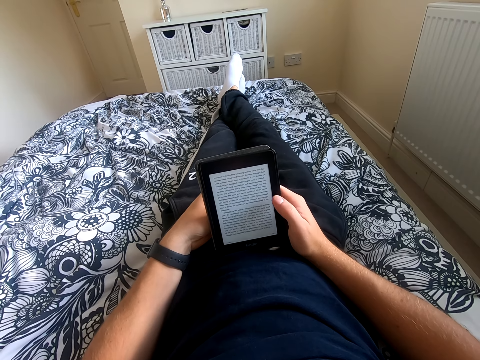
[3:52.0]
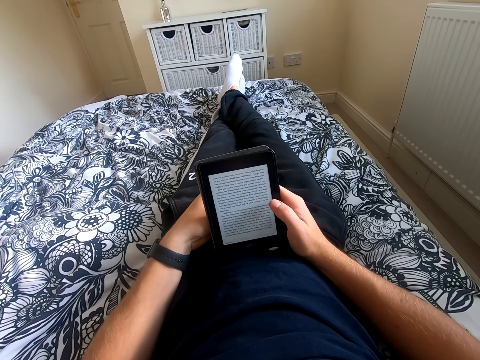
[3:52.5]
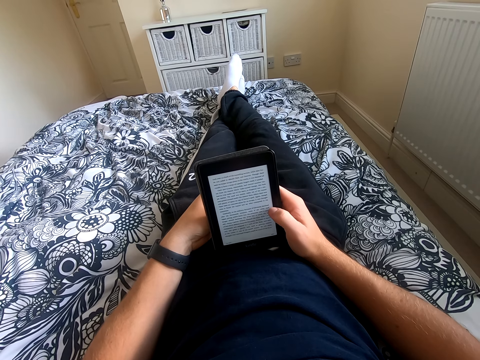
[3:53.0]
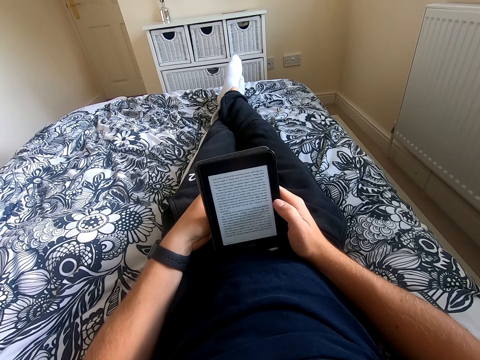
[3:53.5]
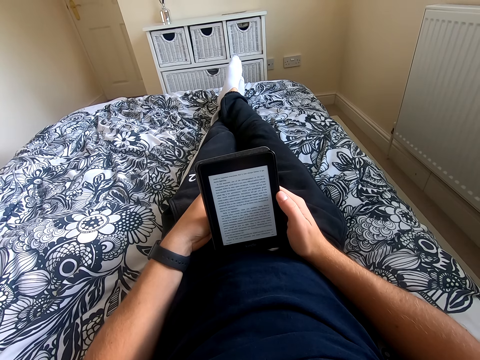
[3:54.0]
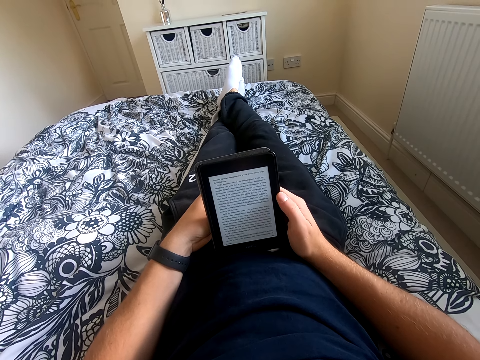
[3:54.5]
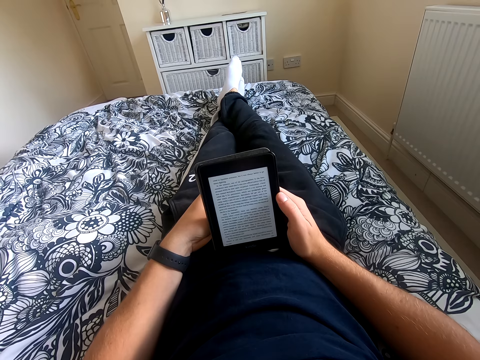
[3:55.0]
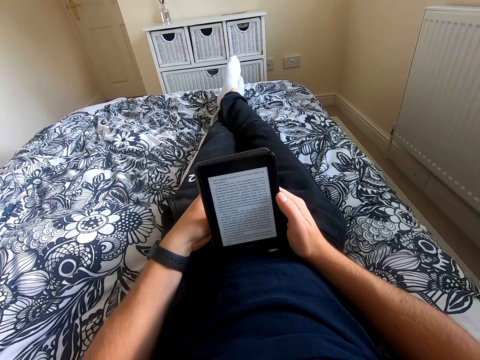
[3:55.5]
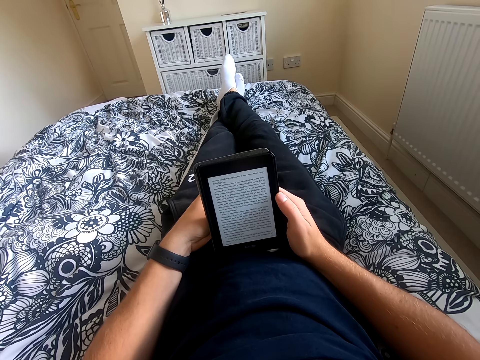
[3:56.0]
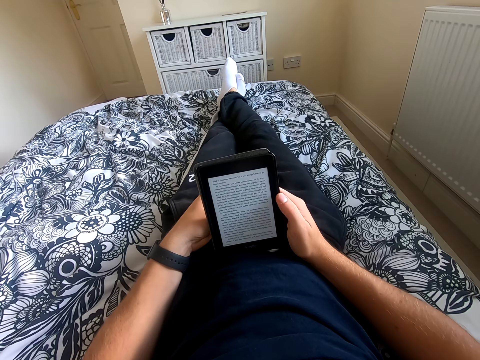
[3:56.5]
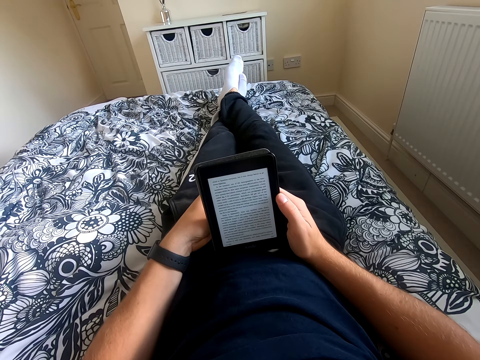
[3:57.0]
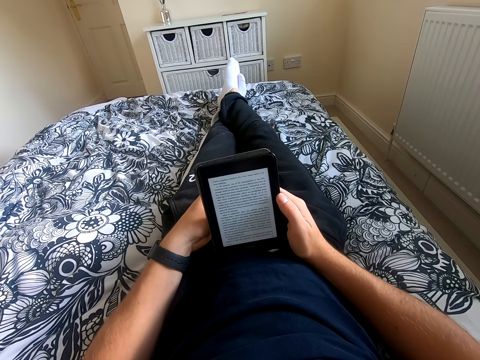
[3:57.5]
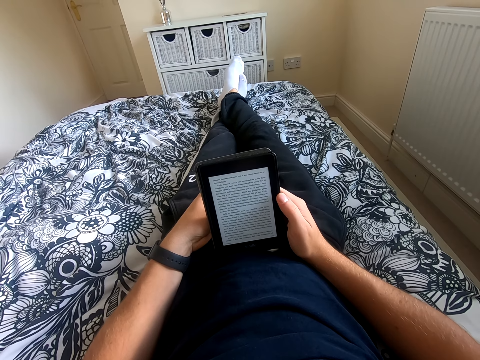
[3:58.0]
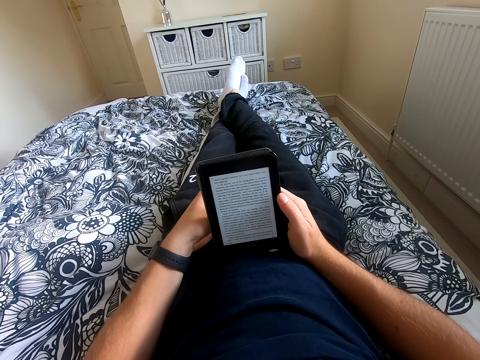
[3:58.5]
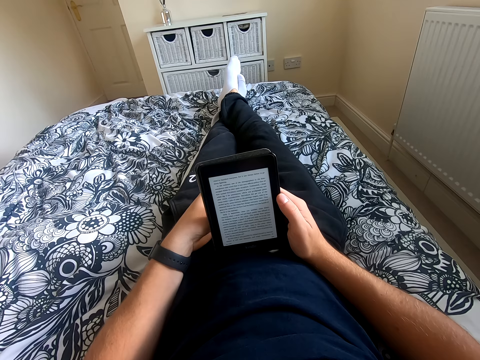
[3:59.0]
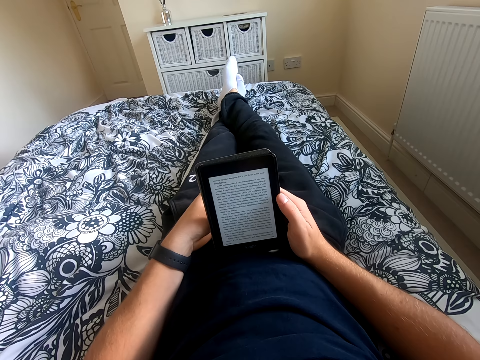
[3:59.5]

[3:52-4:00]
The camera wearer scrolls through the tablet. He reads on the tablet.

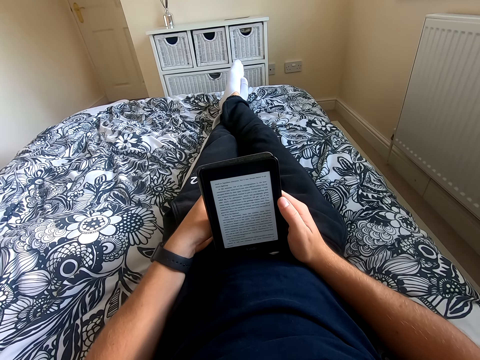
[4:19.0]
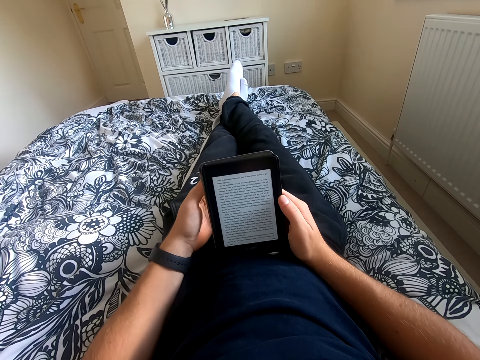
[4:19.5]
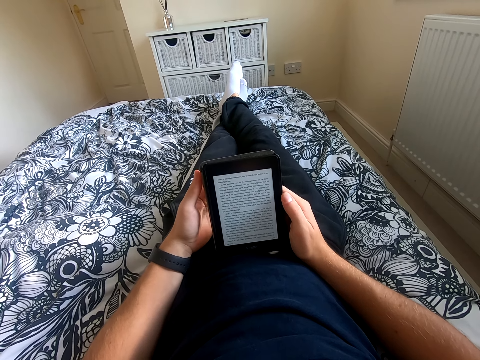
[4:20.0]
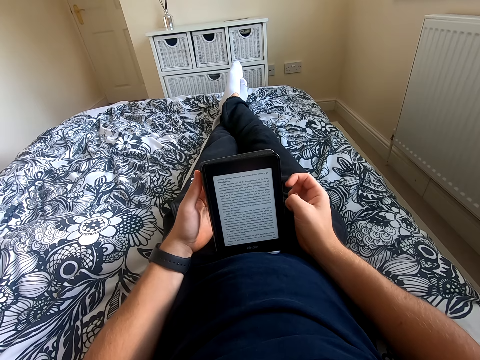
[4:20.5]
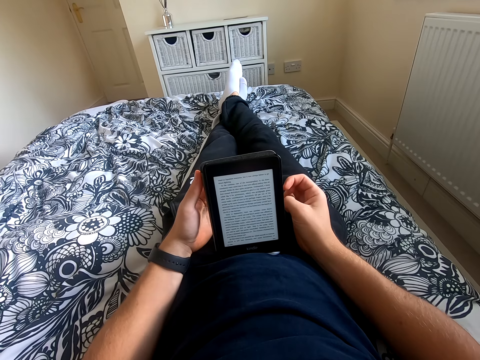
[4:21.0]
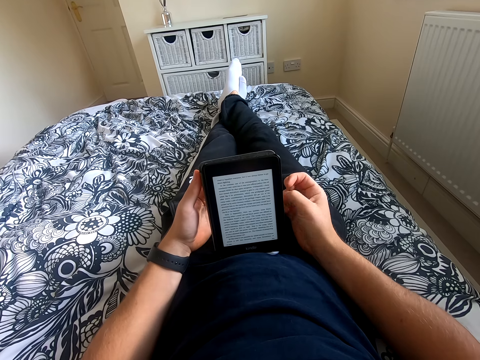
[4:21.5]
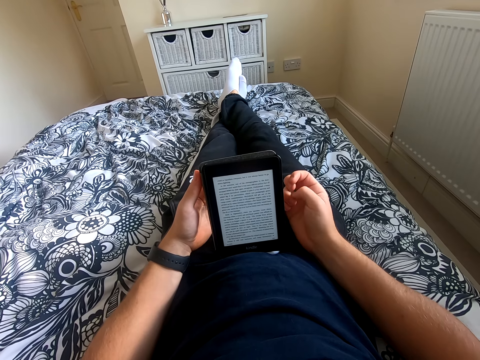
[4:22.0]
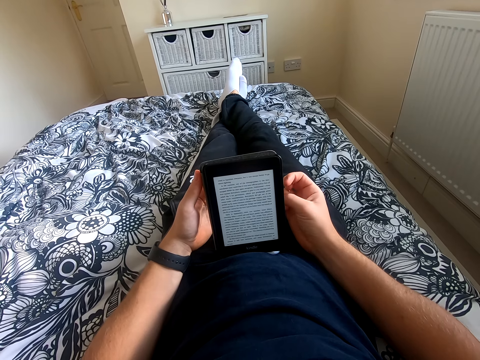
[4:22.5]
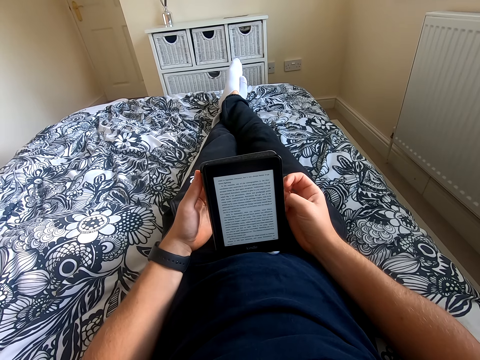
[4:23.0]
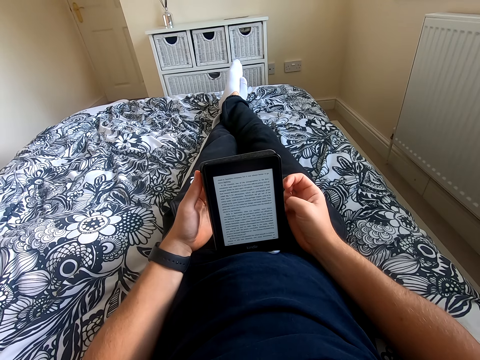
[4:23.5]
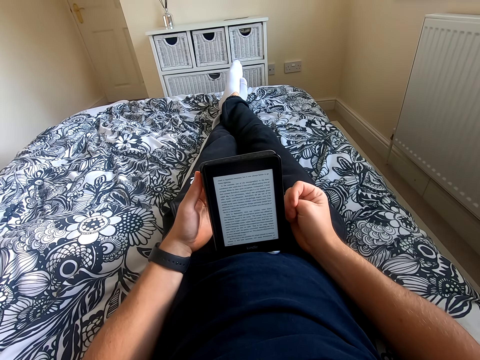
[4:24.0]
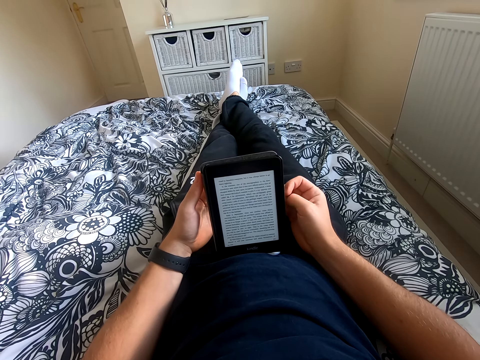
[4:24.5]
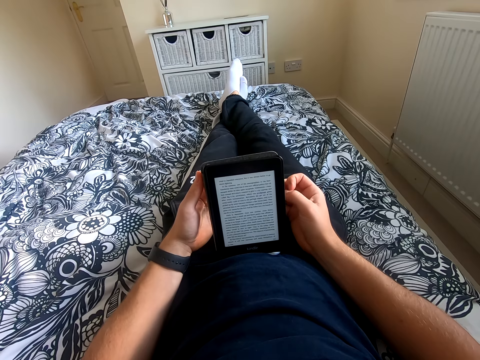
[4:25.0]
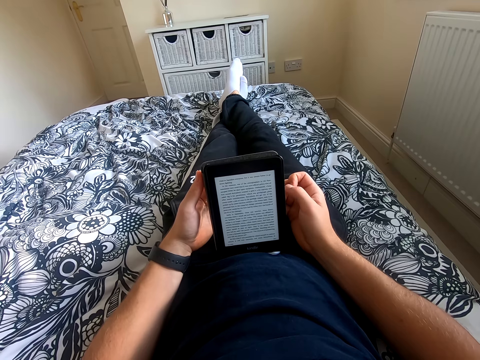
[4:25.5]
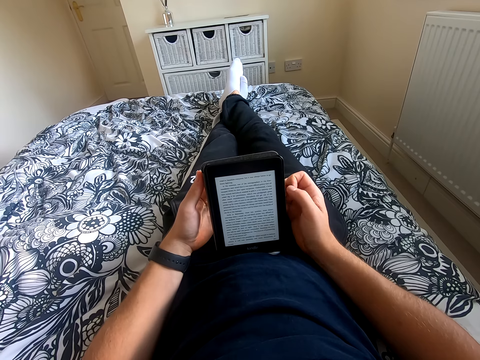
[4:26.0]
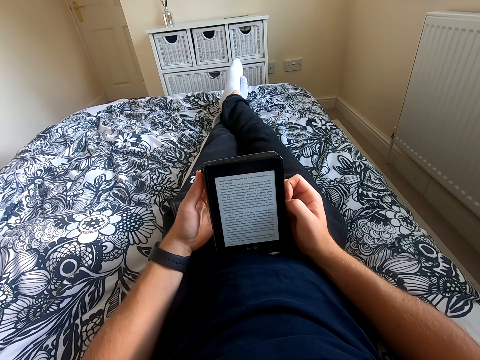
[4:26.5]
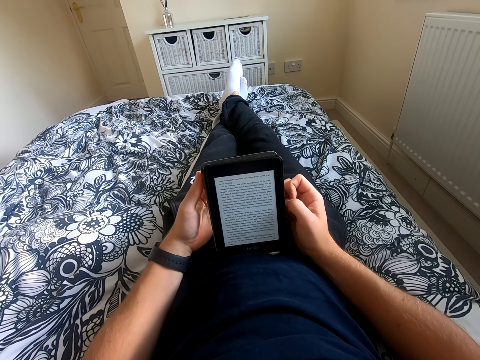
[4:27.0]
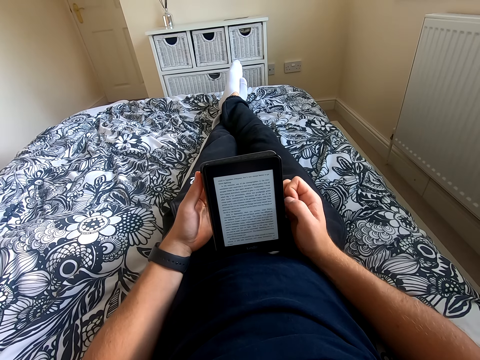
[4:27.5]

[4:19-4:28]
The camera wearer holds the tablet with his left hand. He removes his right hand from the tablet. He reads on the tablet.

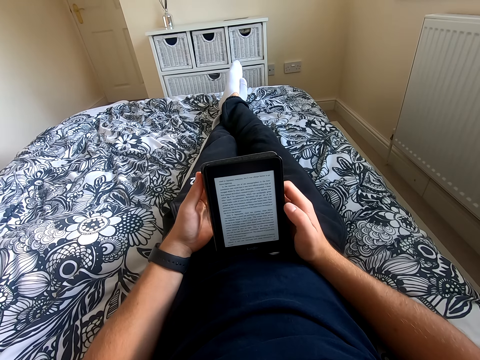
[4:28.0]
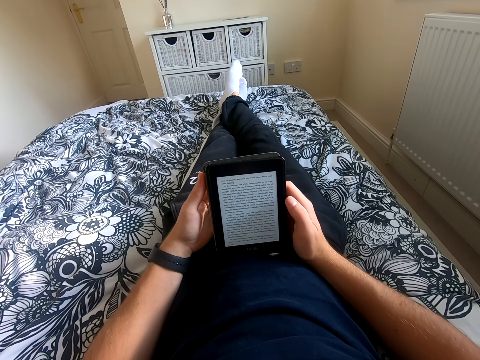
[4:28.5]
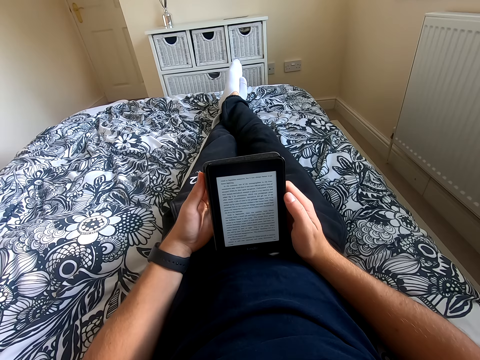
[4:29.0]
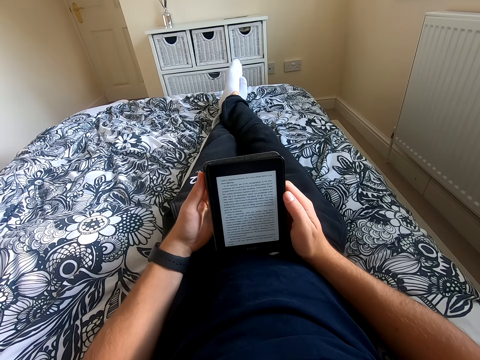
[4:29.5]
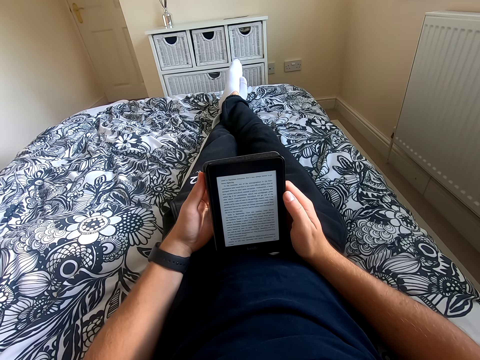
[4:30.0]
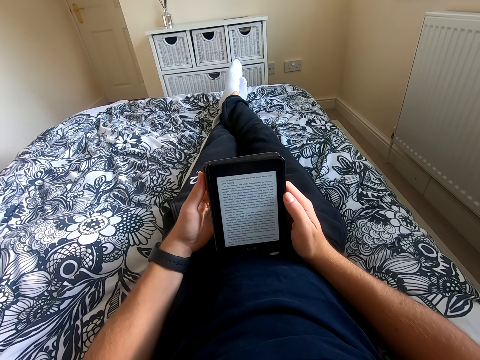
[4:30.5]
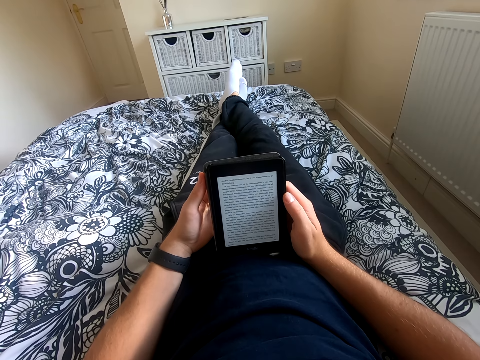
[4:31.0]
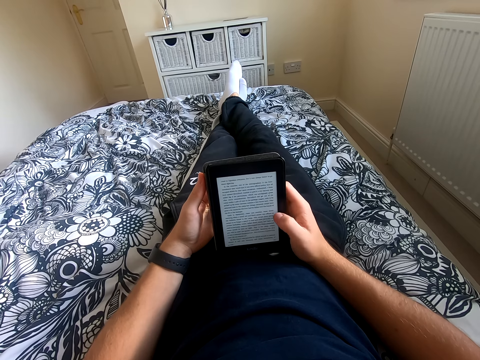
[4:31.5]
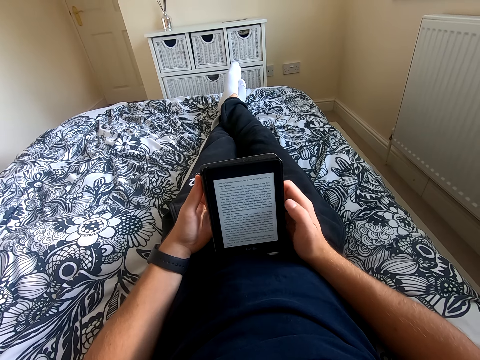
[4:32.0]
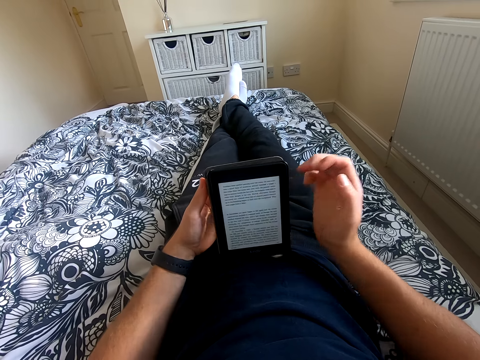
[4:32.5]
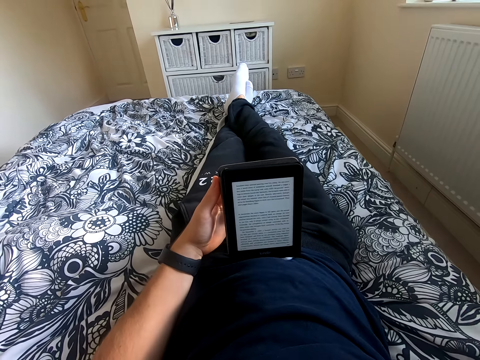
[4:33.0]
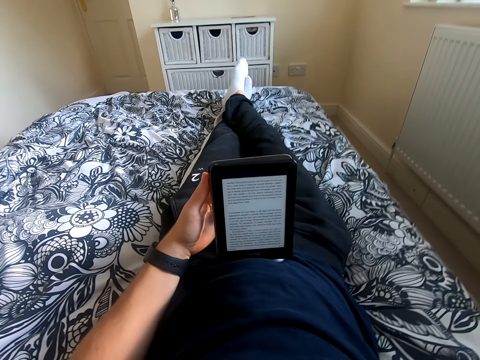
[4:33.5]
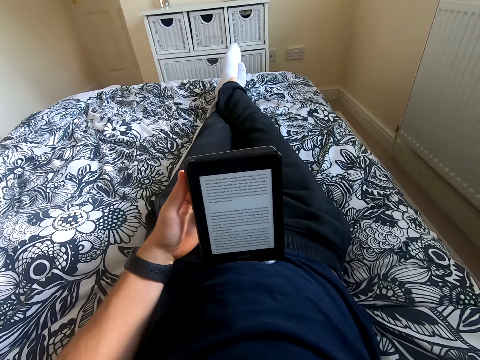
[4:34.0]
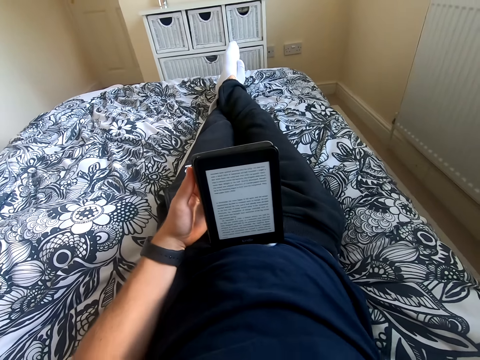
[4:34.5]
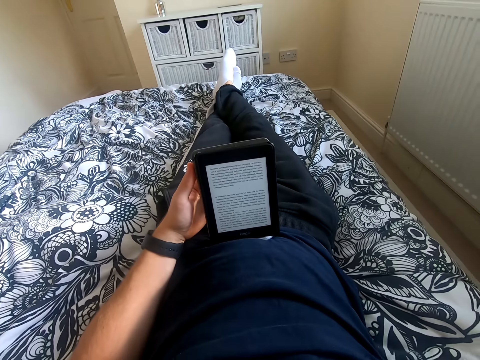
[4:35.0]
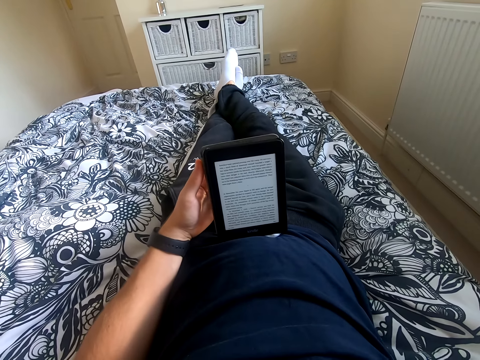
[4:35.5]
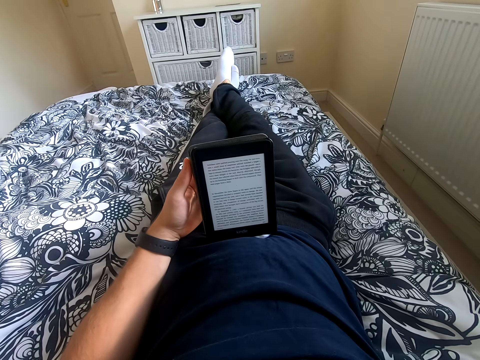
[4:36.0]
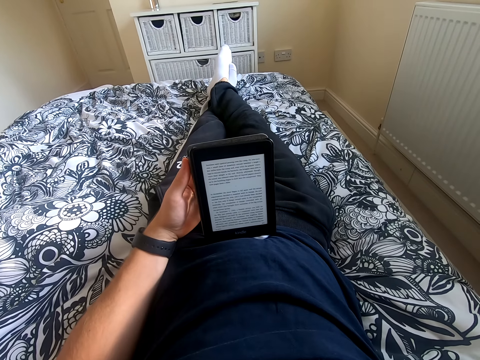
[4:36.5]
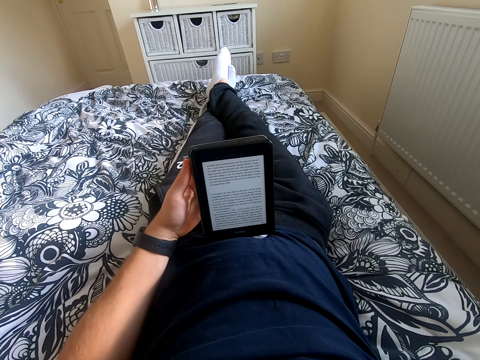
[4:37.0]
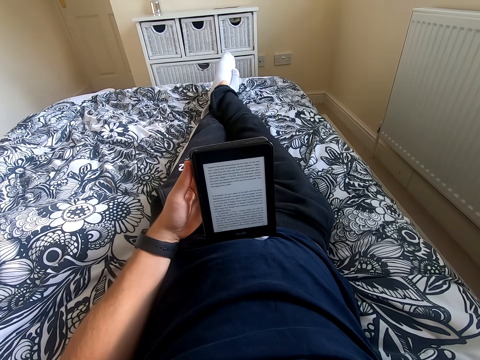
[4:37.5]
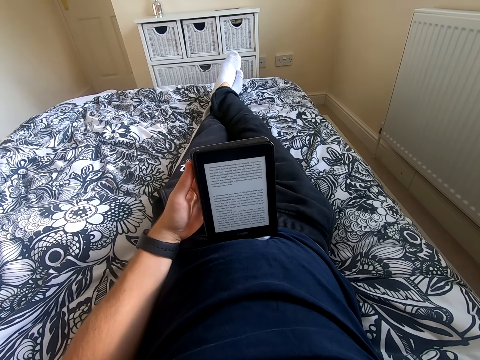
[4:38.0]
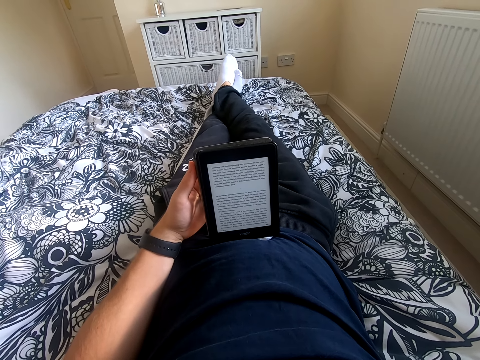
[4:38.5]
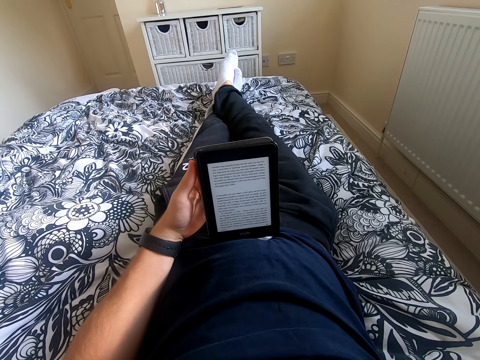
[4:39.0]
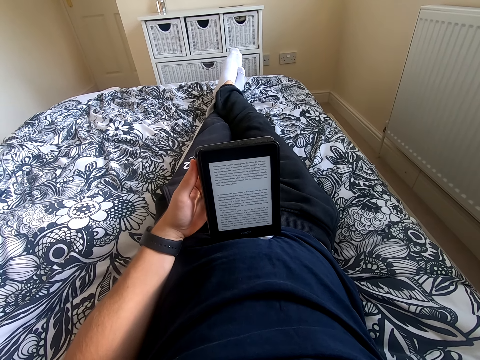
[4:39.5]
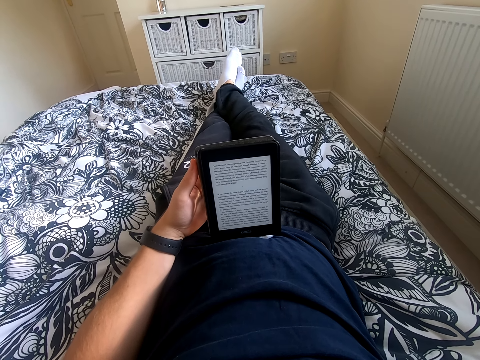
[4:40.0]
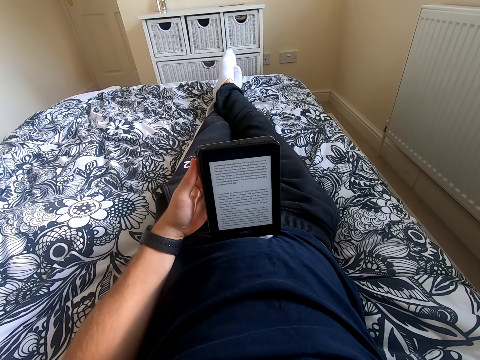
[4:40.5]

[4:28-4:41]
The camera wearer holds the tablet with his right hand. He reads on the tablet. He scrolls through the tablet. He lifts his right hand. He touches his camera. He reads a book on the tablet.
